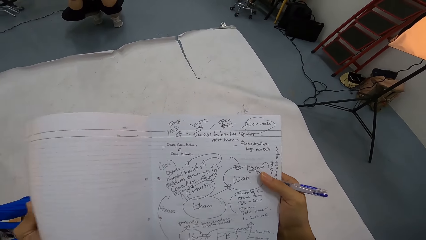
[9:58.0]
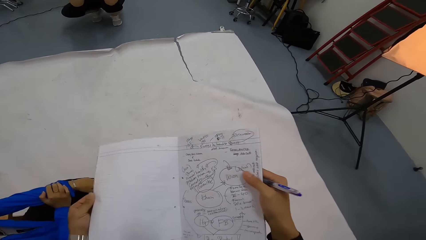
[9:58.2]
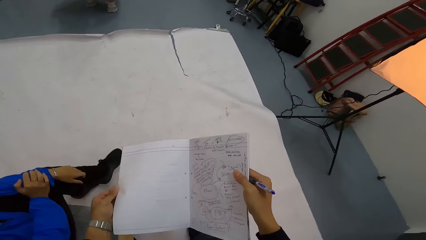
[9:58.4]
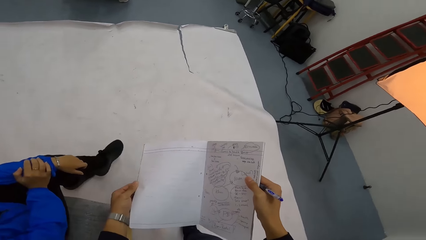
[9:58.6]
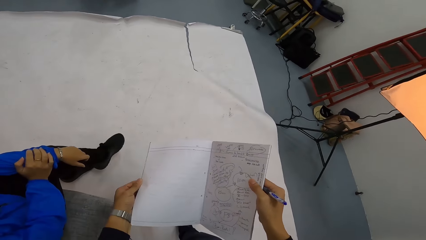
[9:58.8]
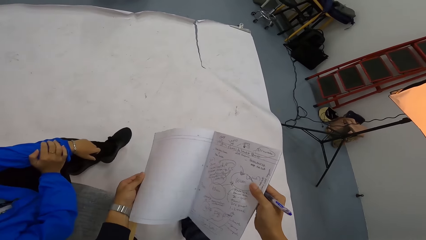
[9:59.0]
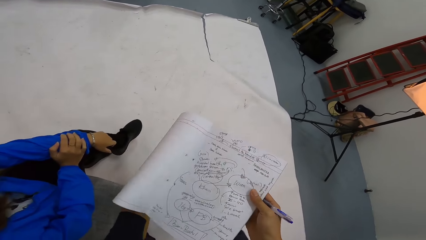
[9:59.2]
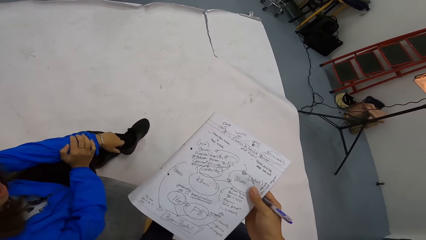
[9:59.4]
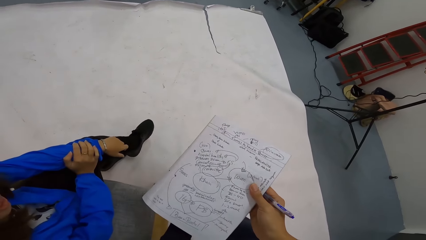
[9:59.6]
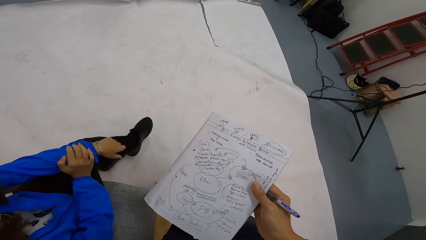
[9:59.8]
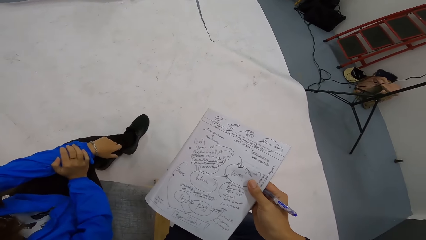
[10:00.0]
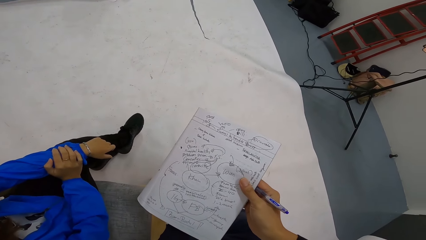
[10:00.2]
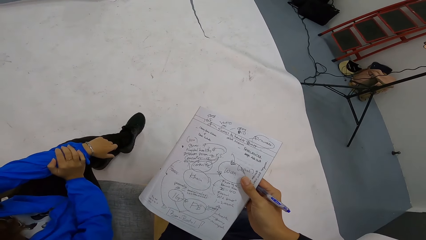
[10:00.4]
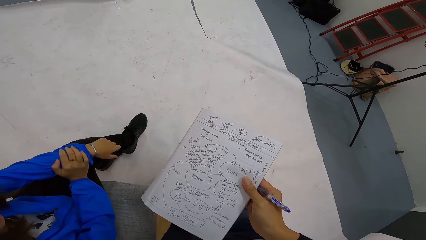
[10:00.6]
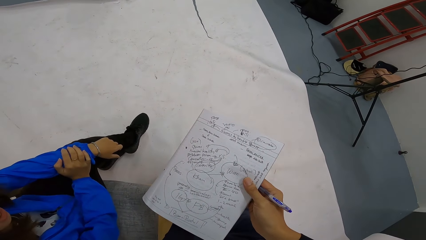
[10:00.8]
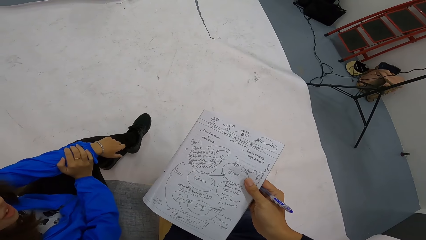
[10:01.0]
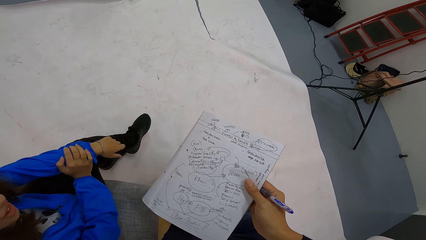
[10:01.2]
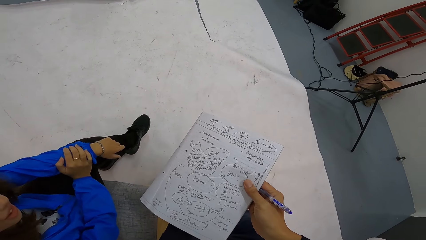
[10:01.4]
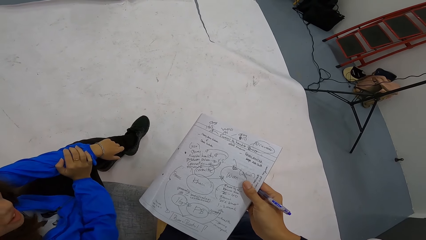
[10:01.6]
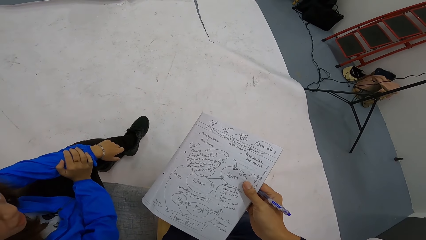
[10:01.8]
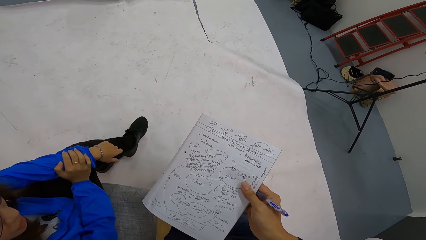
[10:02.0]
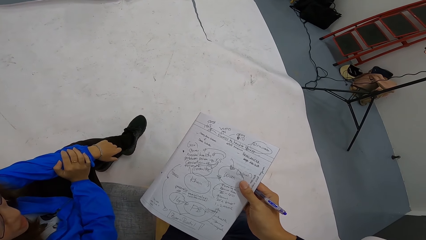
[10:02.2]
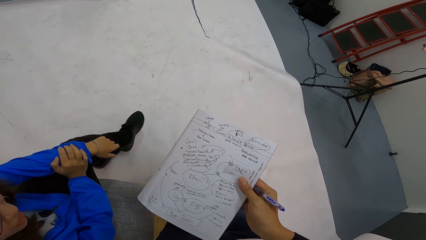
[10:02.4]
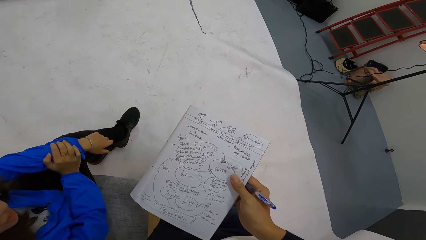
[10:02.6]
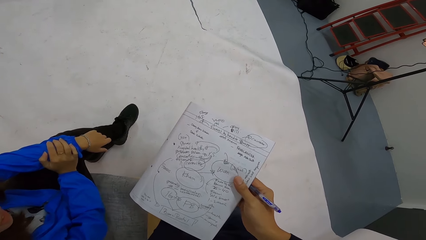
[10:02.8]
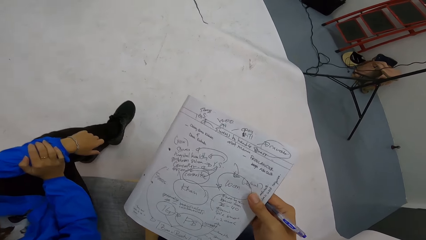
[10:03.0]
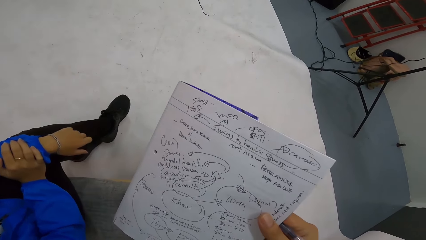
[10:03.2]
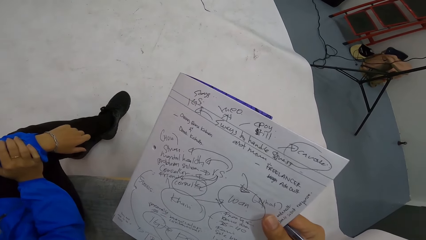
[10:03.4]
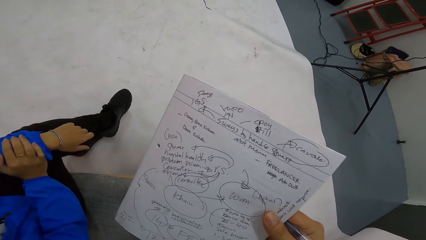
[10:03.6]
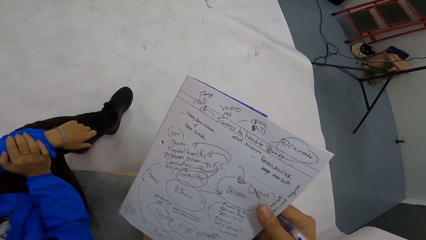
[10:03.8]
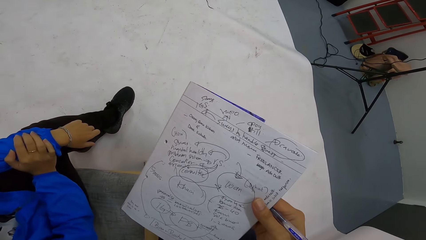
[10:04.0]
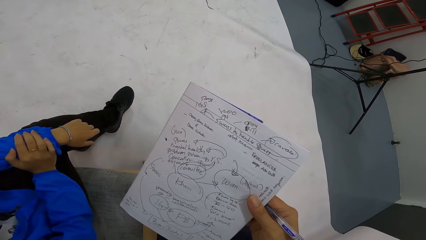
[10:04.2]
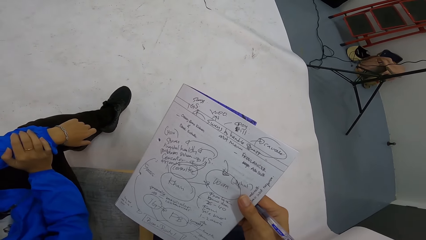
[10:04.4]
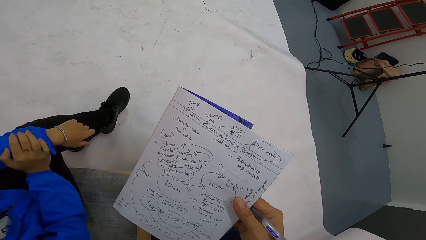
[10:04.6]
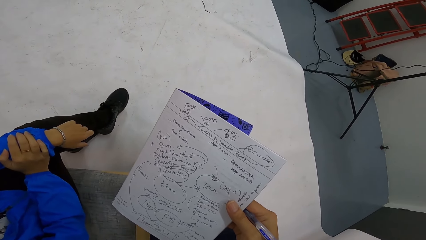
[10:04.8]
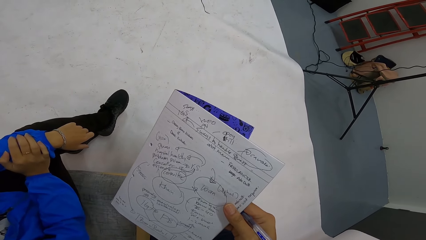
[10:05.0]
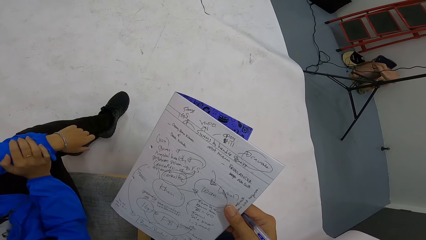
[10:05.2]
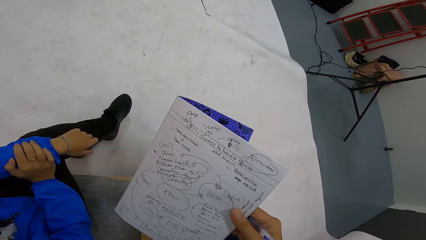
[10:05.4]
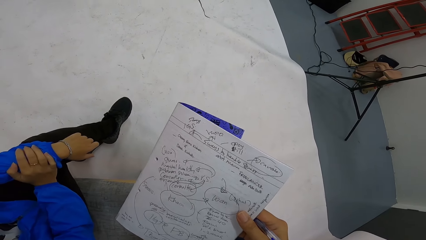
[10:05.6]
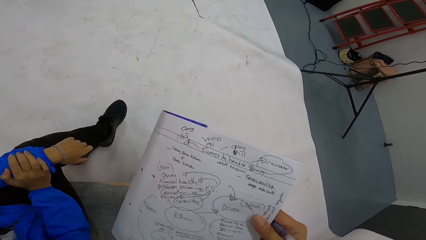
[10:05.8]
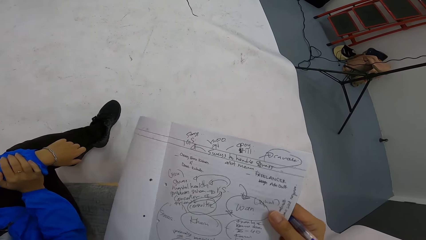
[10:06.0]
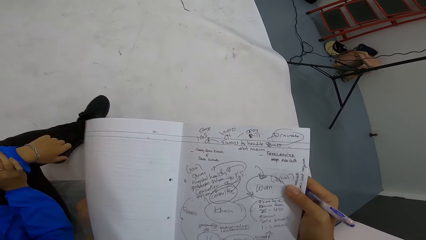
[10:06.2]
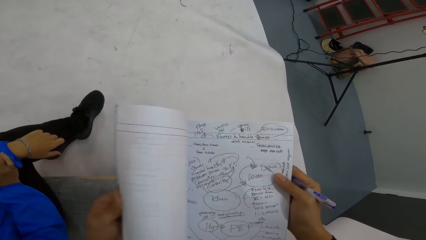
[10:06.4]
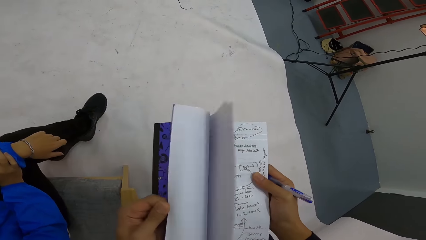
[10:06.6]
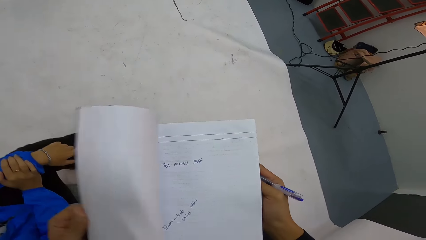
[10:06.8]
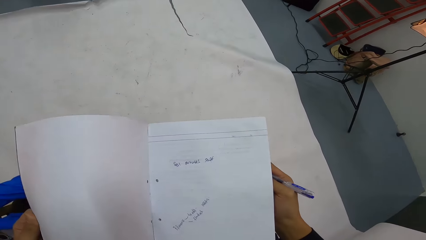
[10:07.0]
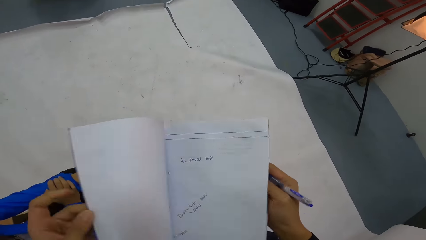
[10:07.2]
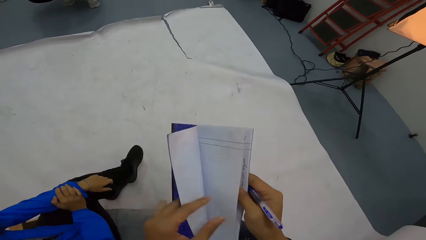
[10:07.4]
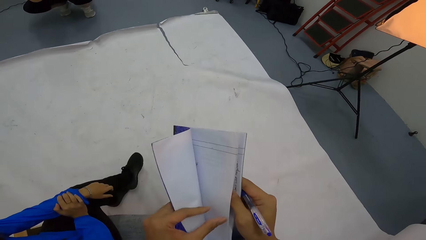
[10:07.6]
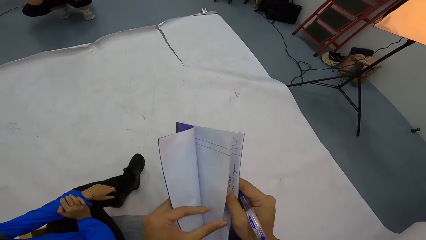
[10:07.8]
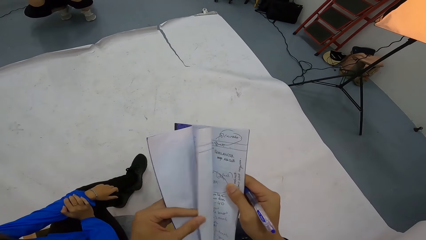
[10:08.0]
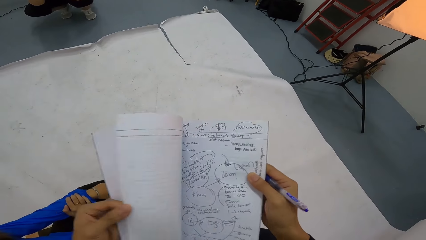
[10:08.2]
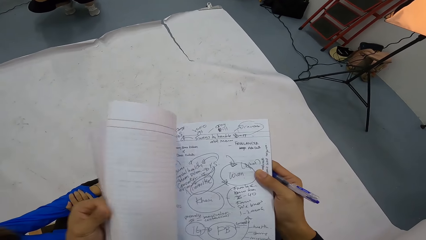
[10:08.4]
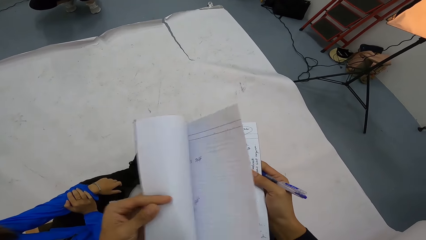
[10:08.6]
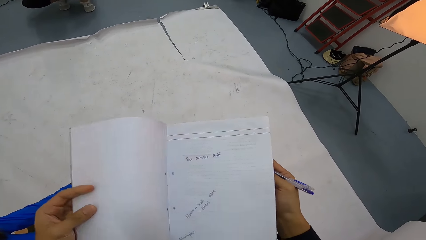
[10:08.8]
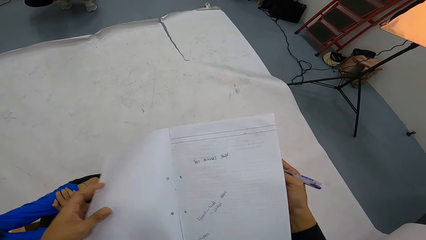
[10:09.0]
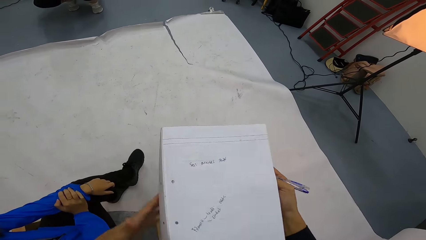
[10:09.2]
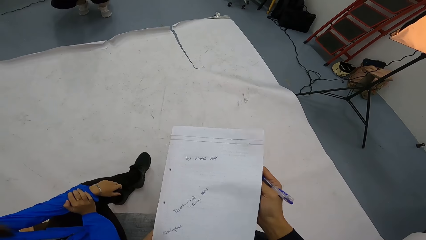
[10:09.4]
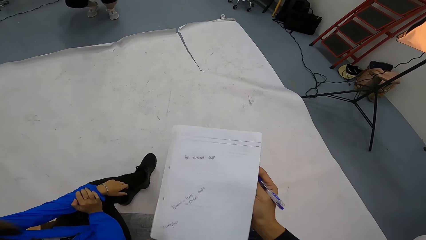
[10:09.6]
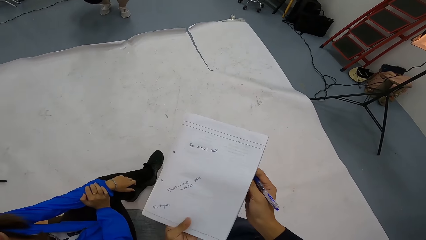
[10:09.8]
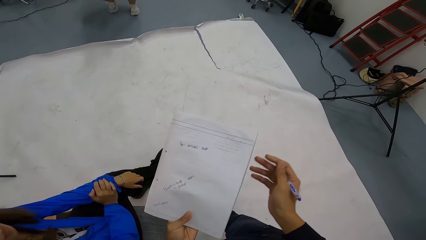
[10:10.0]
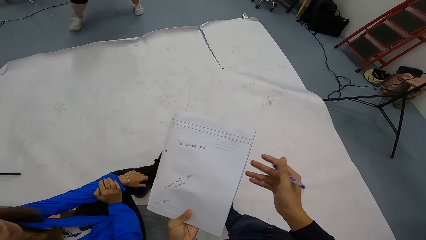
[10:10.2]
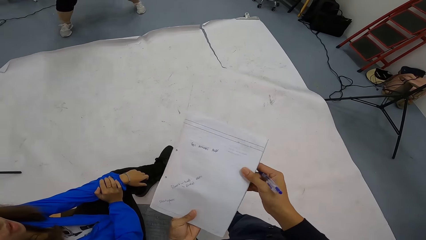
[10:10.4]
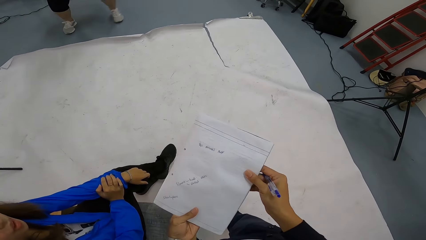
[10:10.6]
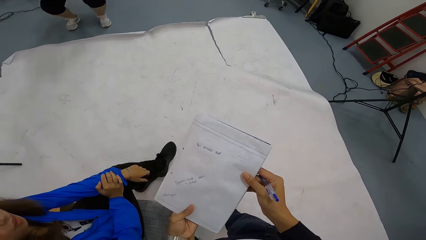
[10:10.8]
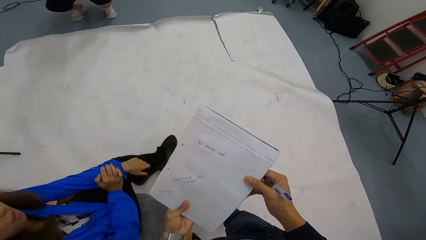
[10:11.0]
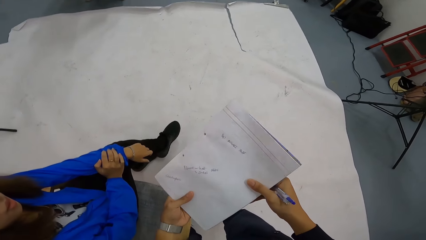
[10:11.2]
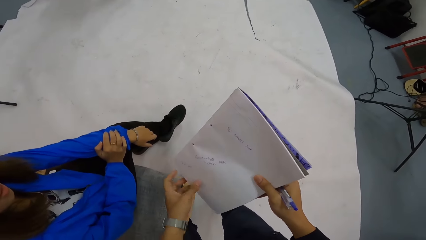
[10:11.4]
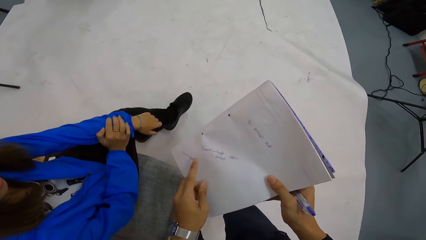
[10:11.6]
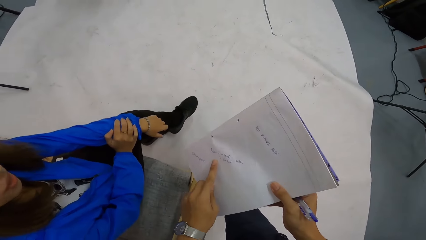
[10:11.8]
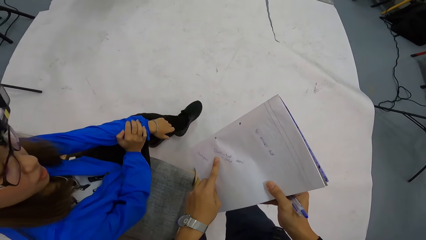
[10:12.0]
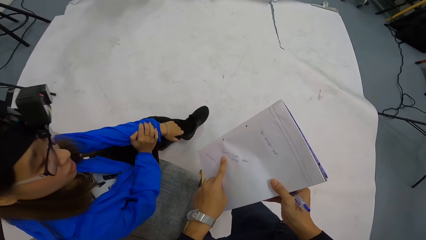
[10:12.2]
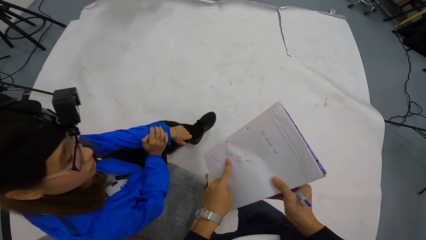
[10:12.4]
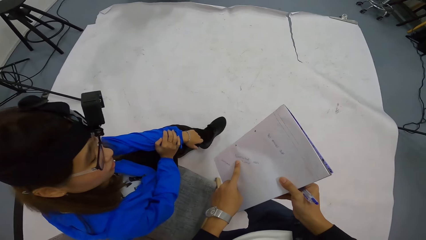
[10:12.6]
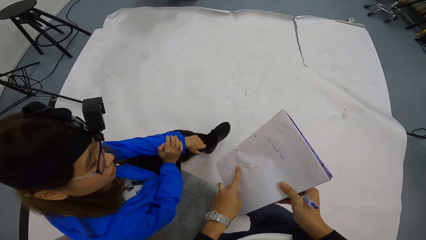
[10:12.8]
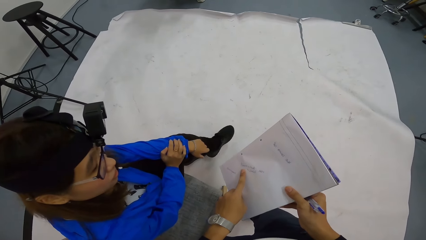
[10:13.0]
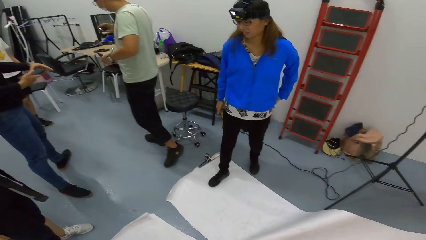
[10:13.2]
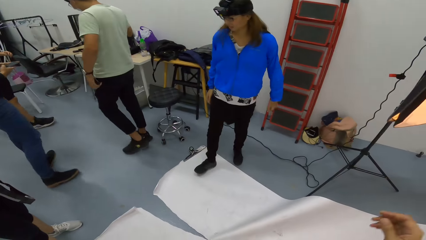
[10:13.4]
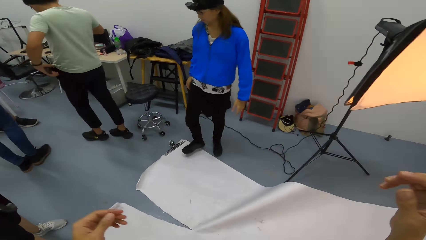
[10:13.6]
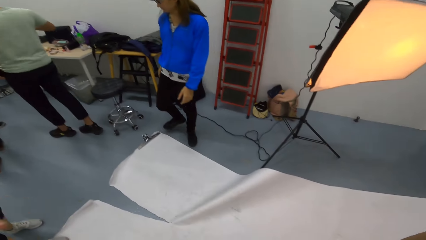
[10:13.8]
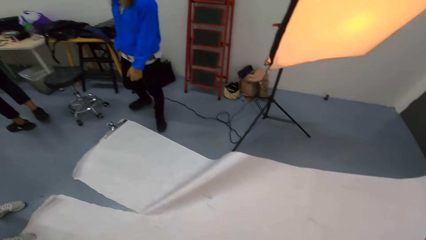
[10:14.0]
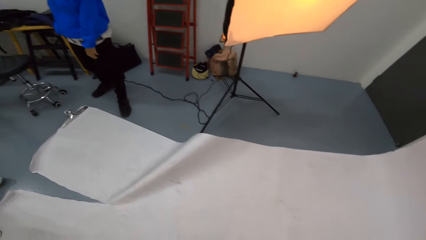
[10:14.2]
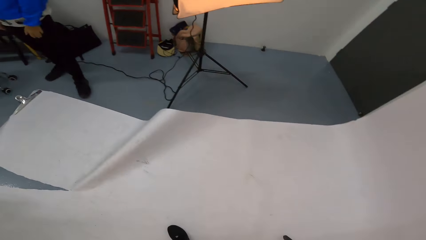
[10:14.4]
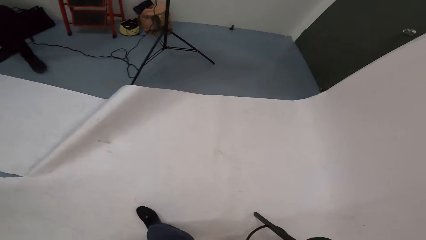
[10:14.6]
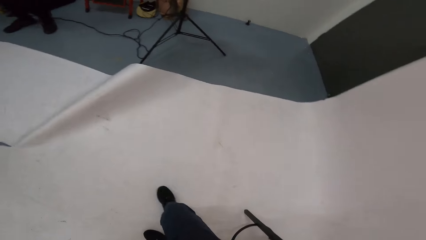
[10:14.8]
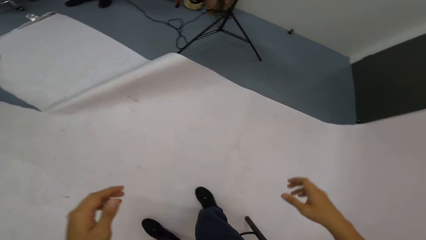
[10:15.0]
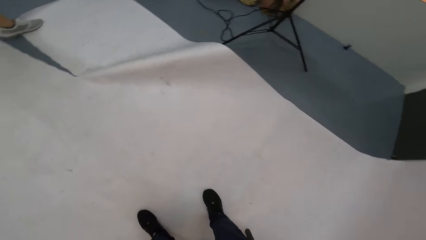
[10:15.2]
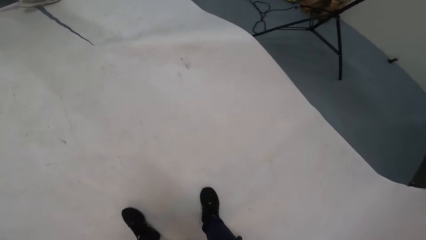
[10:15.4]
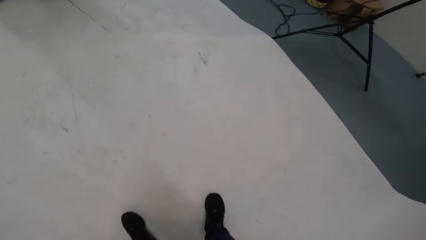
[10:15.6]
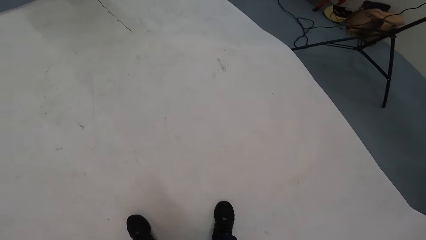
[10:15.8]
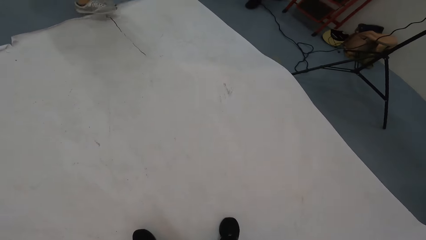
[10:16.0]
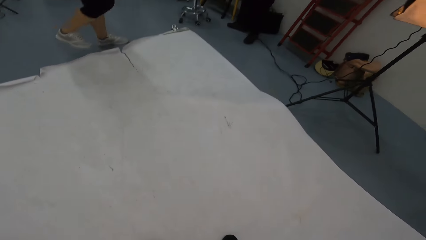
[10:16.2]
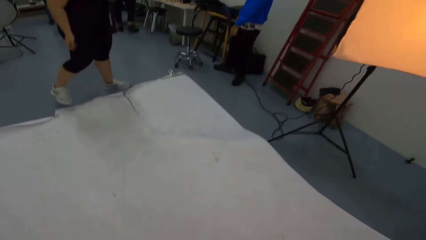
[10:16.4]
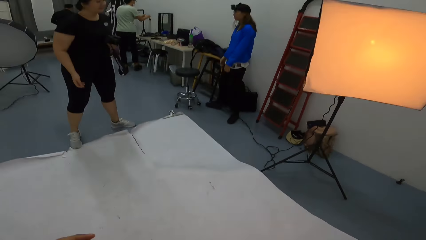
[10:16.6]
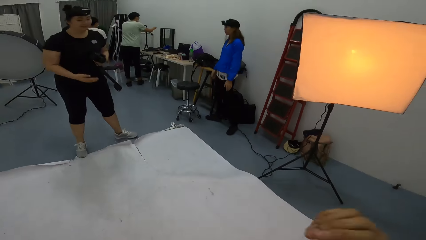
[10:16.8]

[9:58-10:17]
The camera wearer shows a lady the book. They share the information in the book with the lady. They flip the page. They show the lady the book. The lady squats. The camera wearer shares the information in the book with the lady. They look around.
